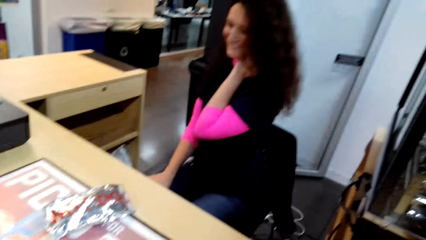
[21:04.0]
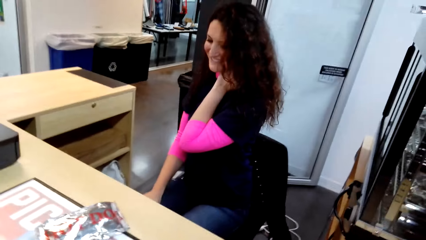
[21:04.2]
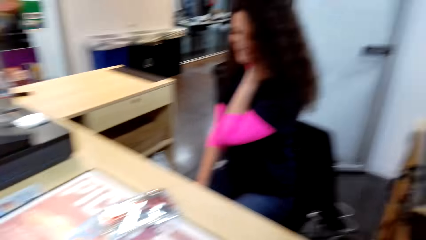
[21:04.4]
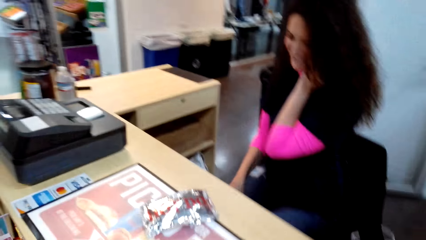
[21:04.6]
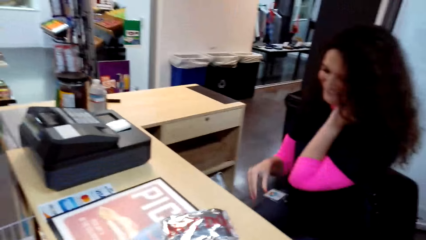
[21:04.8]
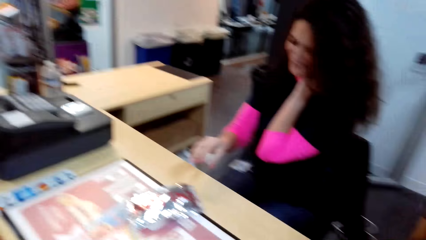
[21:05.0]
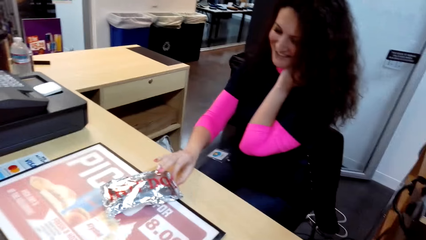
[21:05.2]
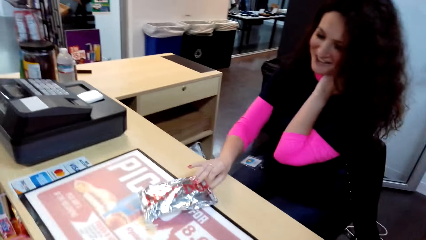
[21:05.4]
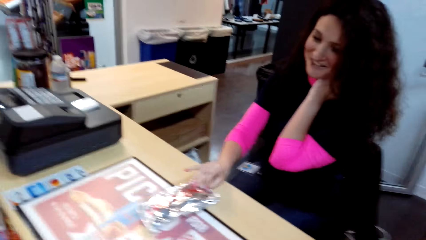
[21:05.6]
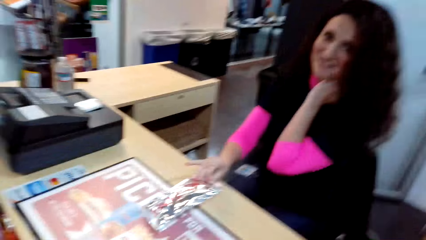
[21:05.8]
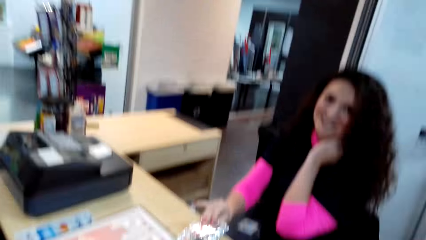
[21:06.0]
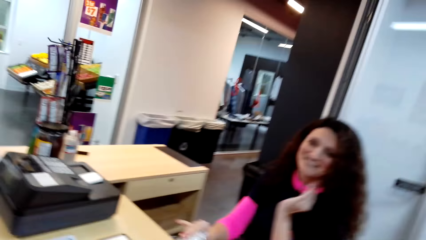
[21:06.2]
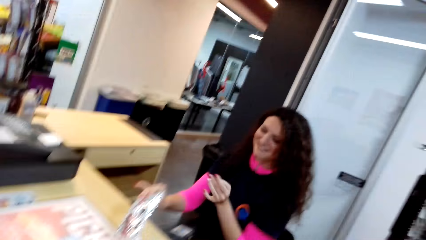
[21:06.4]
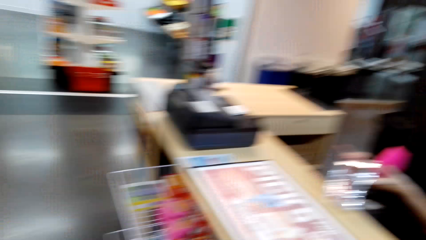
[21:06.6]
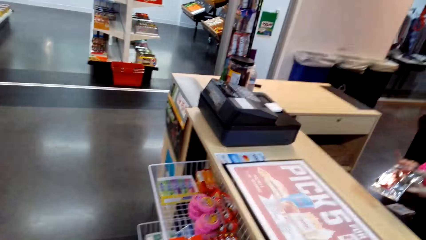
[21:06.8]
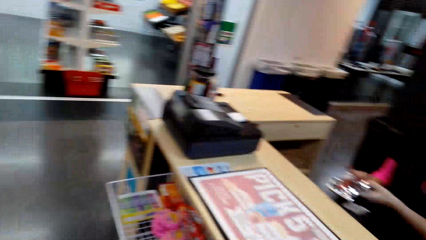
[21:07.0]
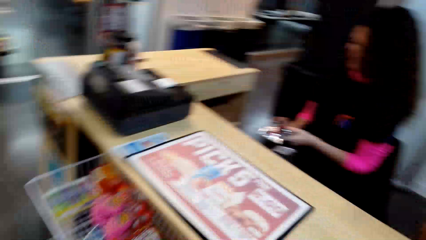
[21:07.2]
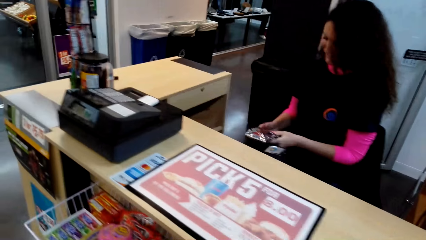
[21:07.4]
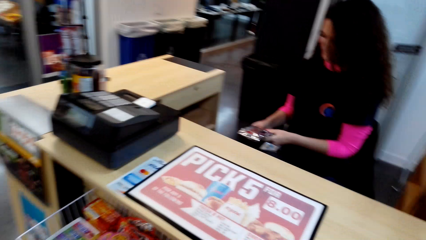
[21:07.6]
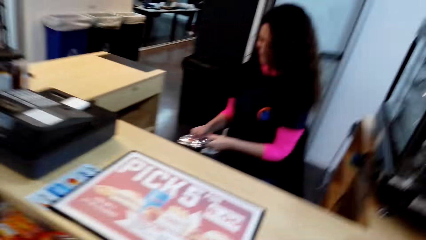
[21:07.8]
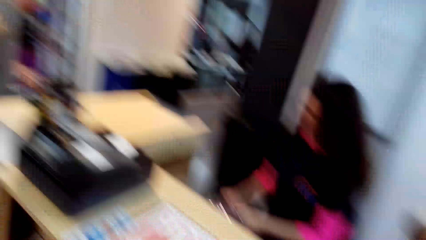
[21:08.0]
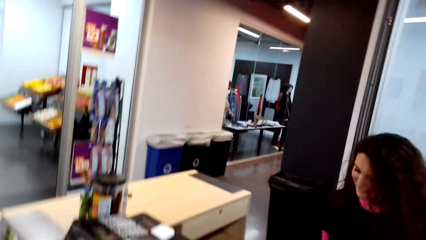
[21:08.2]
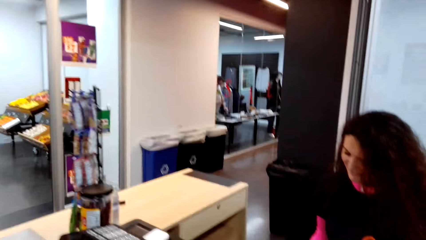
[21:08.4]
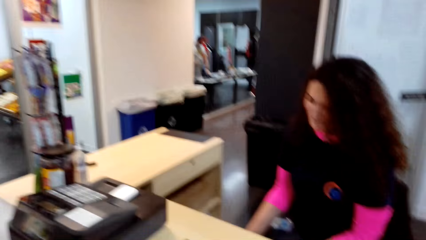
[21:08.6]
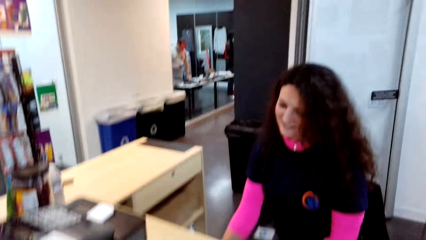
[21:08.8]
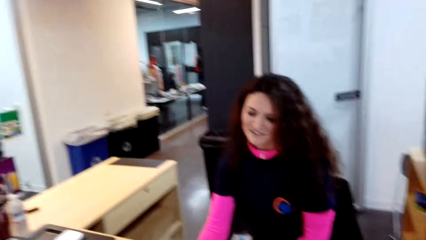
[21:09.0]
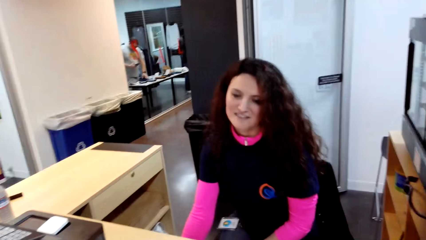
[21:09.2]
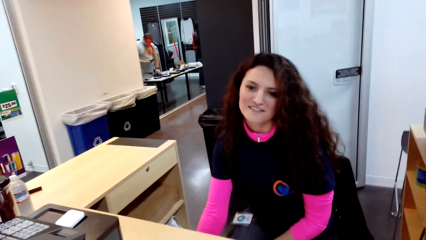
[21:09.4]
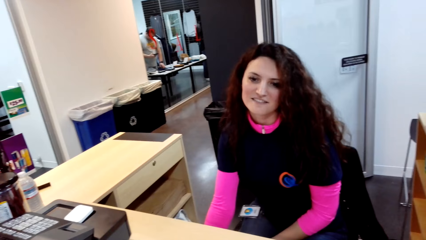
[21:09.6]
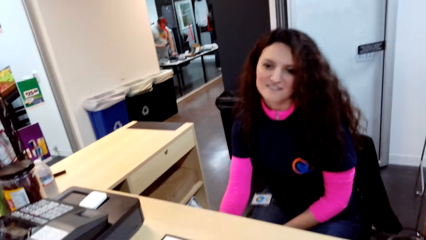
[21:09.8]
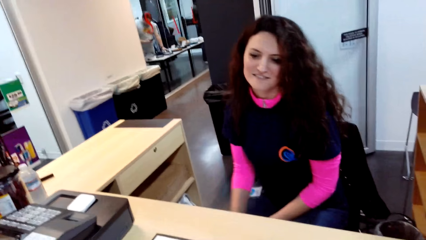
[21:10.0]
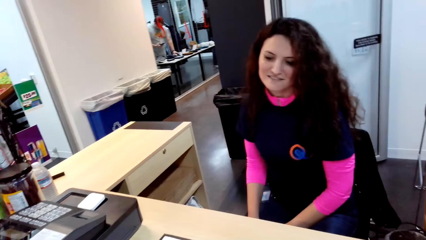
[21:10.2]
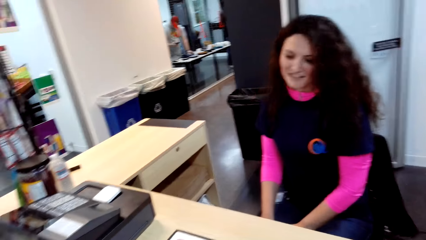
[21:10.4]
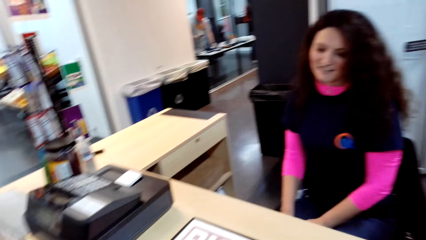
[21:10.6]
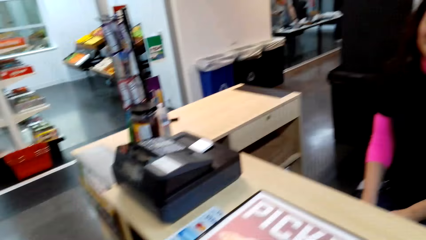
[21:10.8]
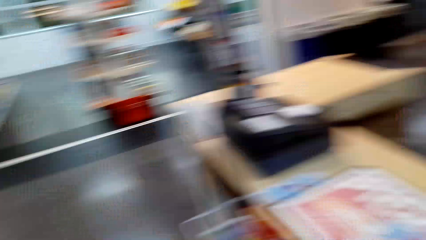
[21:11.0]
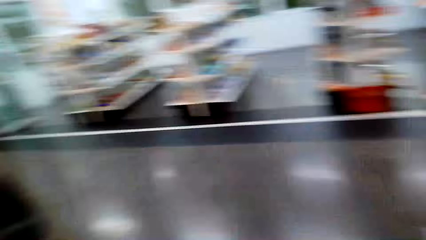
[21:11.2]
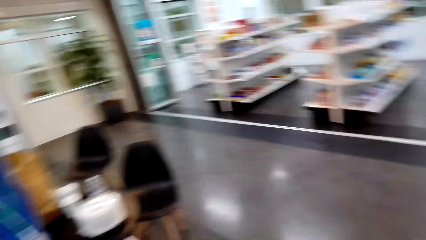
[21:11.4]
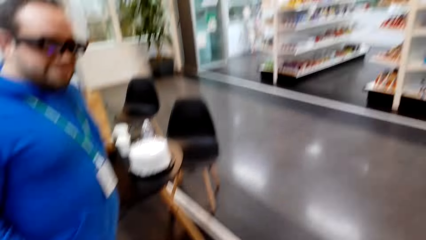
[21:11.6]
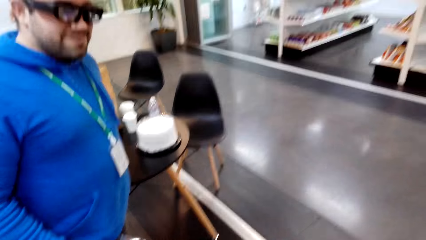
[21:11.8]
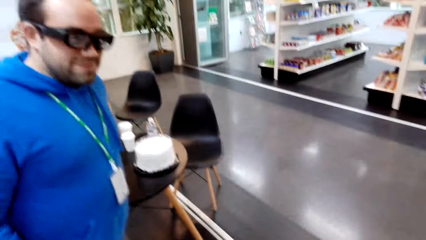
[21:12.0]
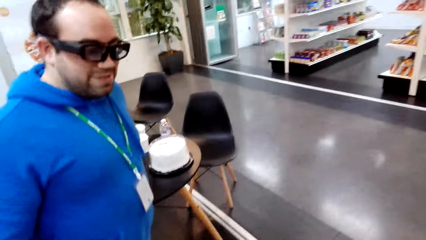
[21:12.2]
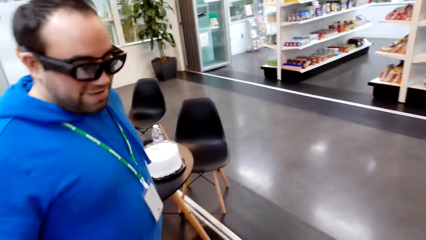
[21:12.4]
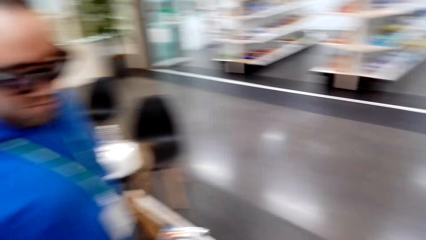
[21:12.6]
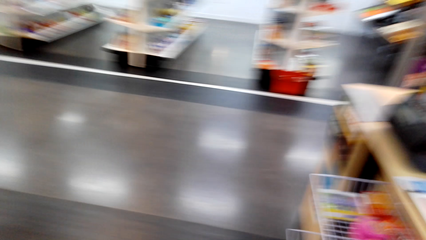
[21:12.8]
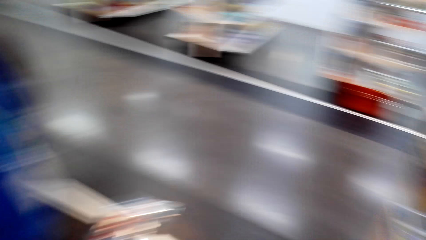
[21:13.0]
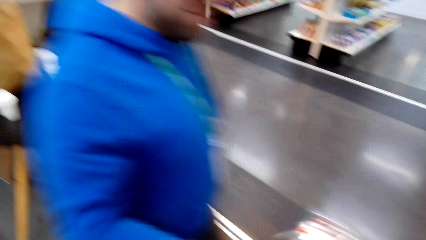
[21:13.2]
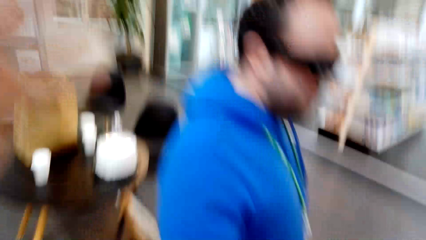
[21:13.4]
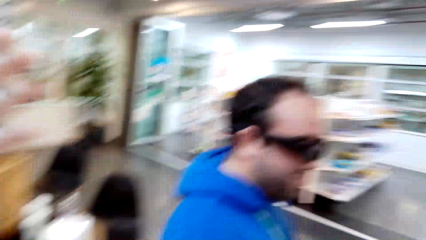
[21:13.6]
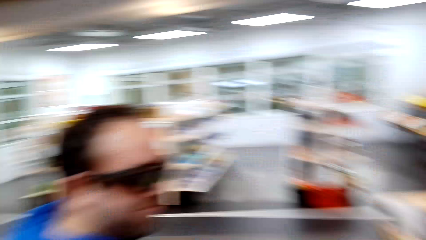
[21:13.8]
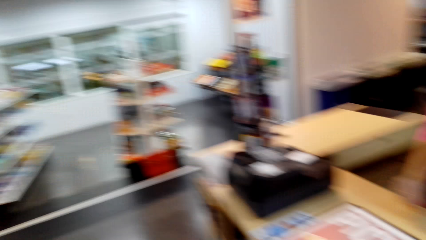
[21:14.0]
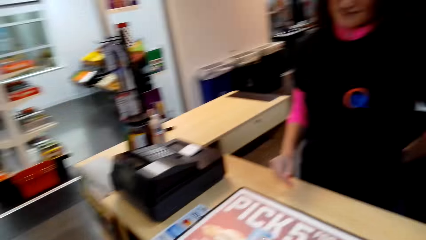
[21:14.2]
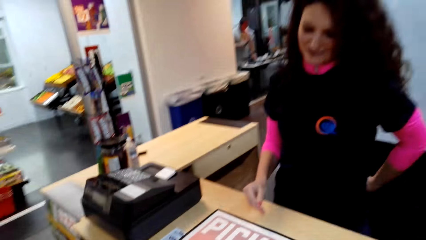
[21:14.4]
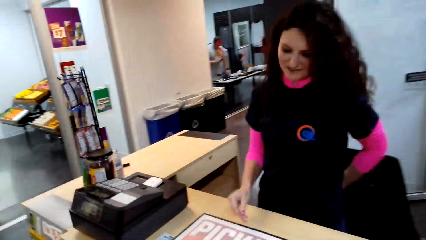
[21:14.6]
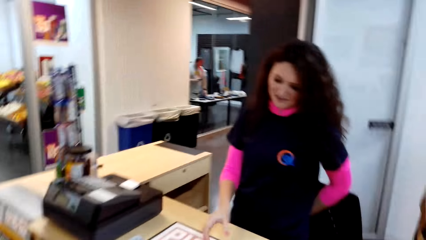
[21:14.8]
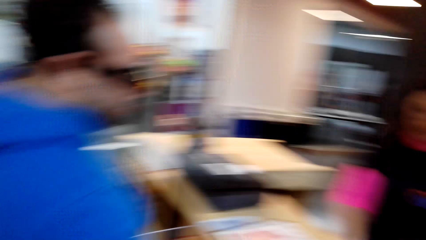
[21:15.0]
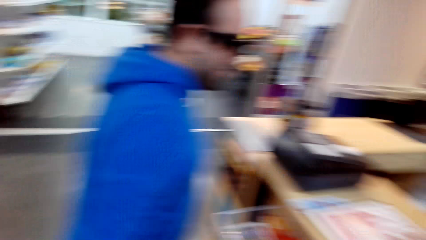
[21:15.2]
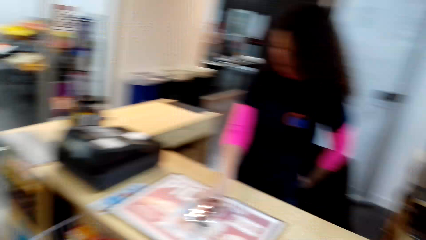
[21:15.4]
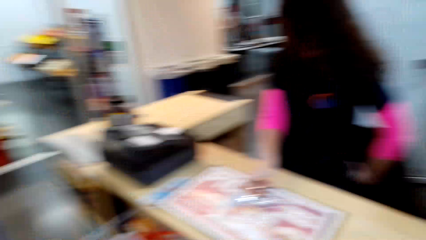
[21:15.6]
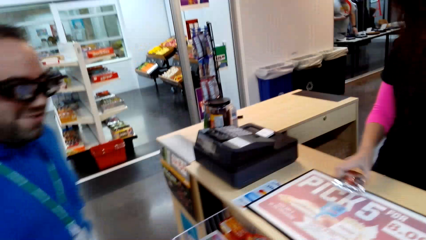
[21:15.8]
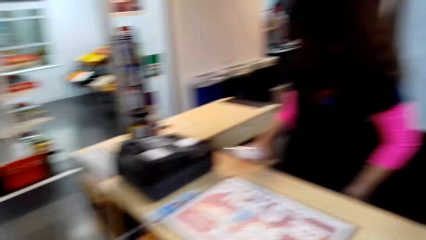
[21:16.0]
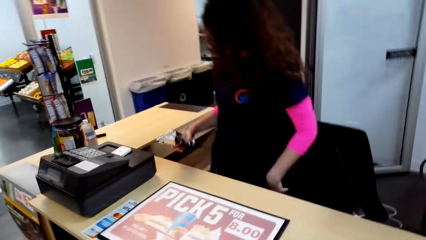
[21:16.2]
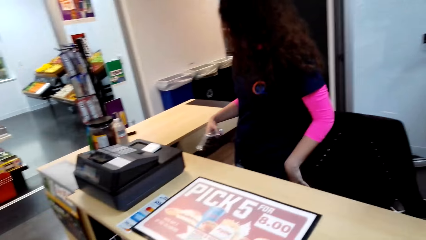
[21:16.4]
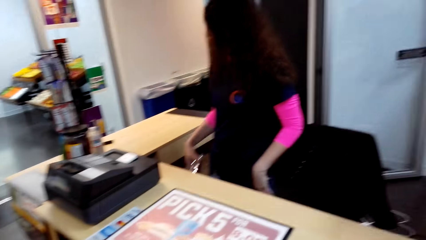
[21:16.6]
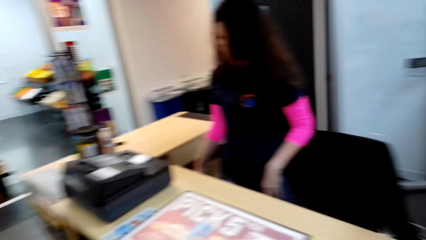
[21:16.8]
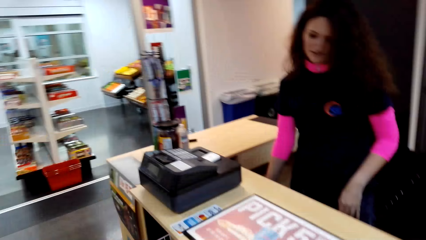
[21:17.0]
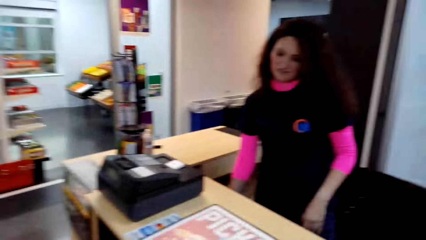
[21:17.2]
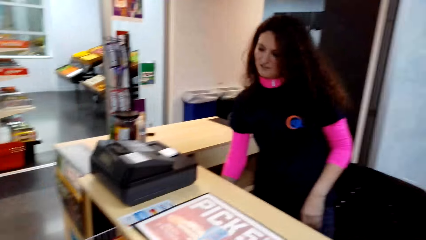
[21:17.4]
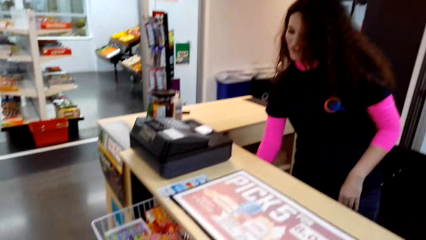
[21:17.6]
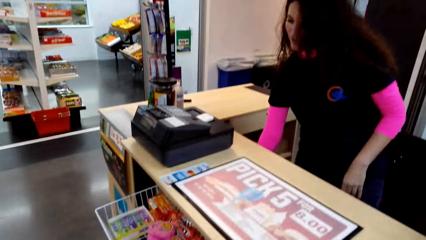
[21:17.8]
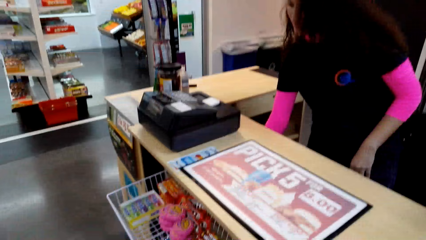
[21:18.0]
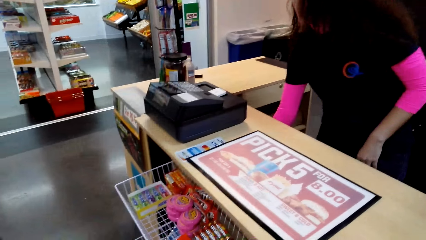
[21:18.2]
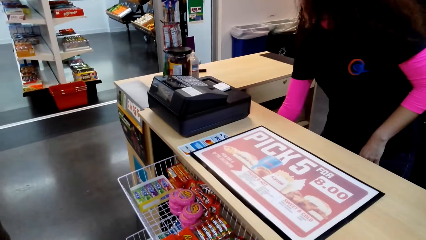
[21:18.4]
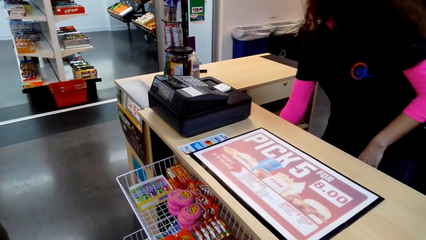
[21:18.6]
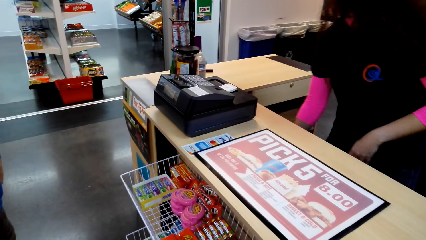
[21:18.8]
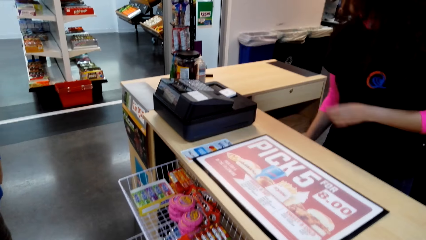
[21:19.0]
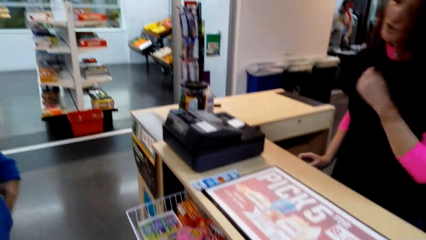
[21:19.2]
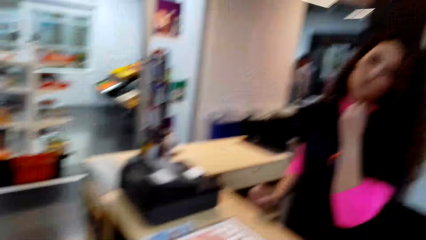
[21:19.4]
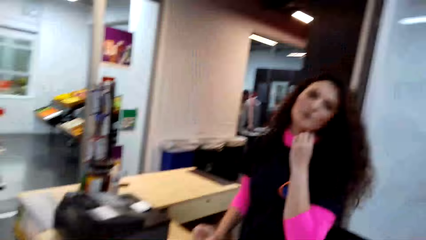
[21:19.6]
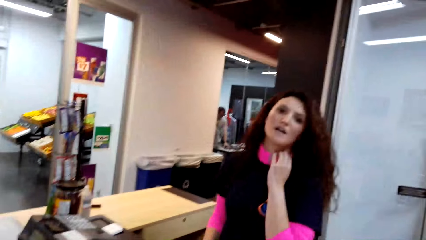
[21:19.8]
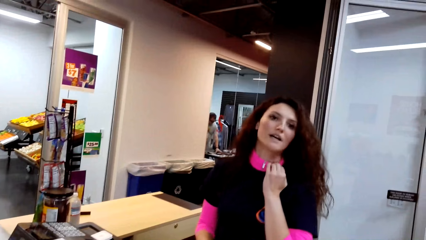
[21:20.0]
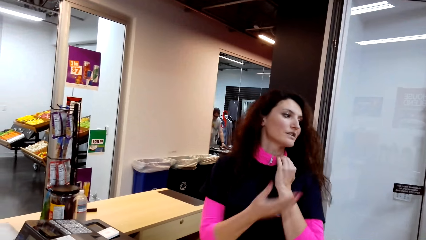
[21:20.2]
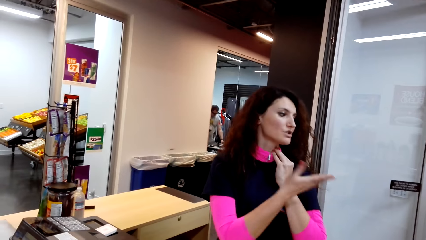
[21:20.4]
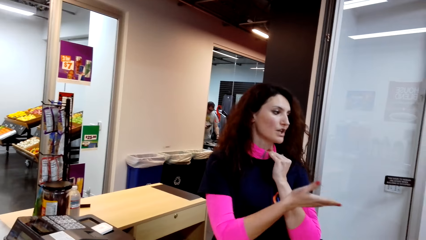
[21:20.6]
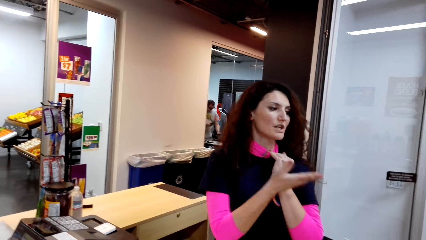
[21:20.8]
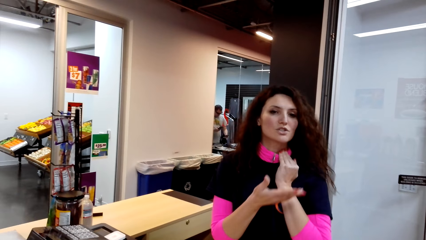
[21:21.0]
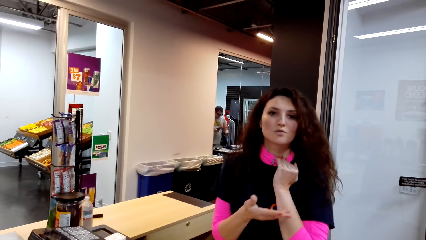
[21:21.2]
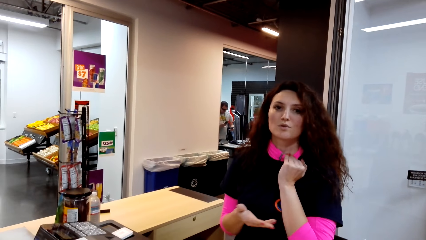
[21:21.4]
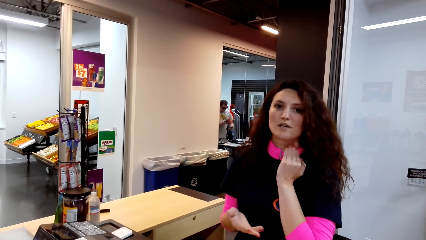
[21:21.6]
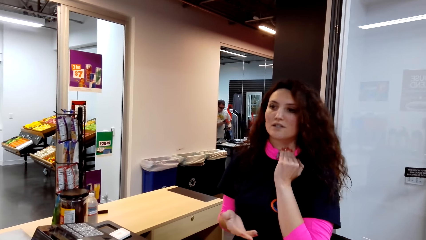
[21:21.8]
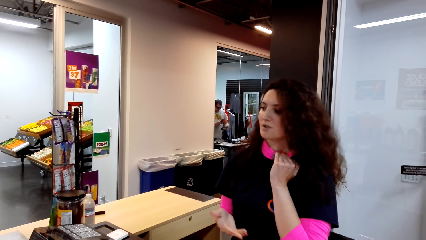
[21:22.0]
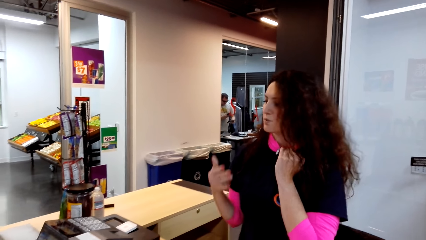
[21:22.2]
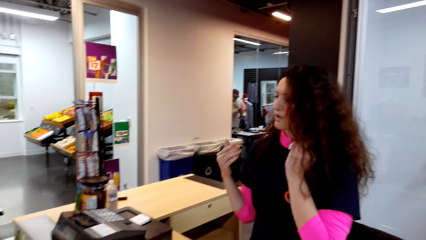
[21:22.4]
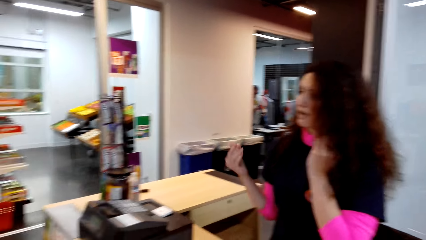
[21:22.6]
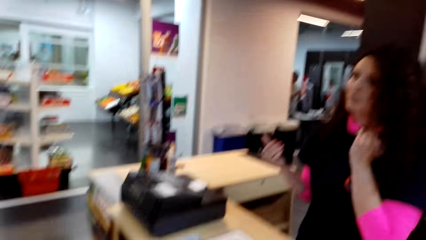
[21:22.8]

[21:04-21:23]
A lady holds something and picks something. A man walks around. The lady holds something and picks something. The lady moves something under the counter, scratches her neck, and moves a hand. Another man shops on the other side of the store.
